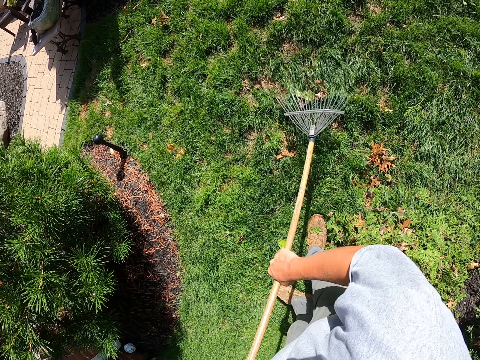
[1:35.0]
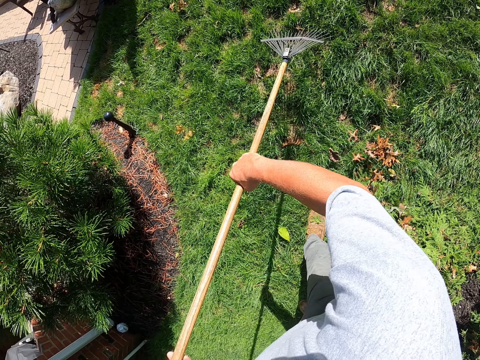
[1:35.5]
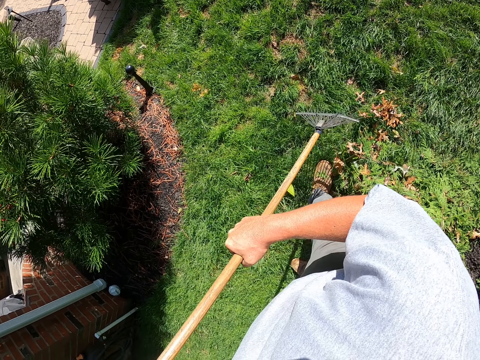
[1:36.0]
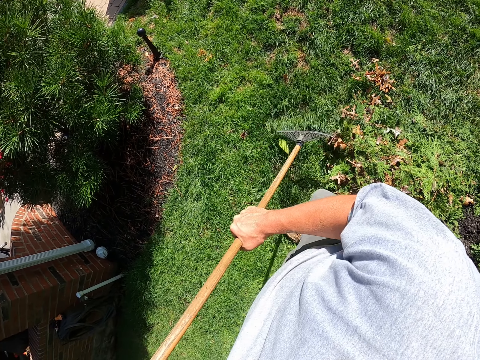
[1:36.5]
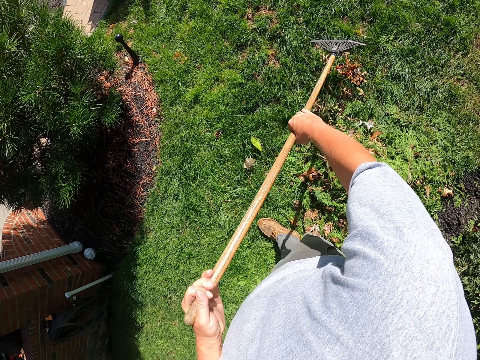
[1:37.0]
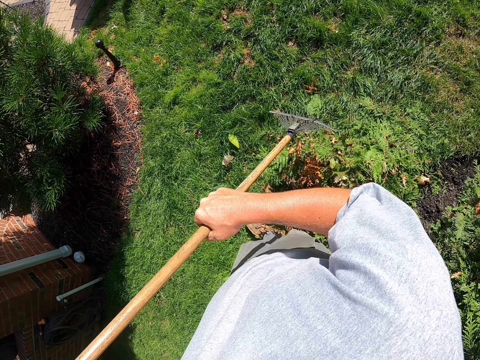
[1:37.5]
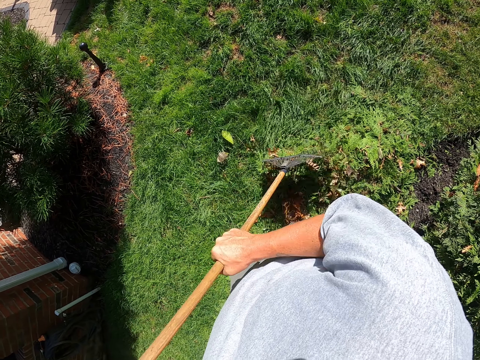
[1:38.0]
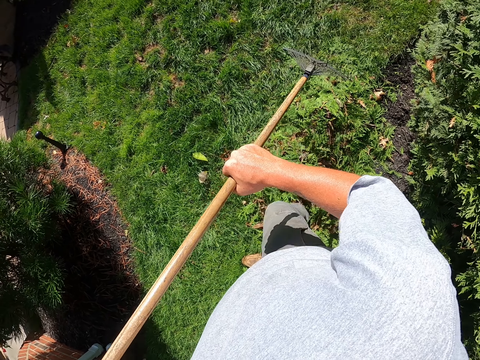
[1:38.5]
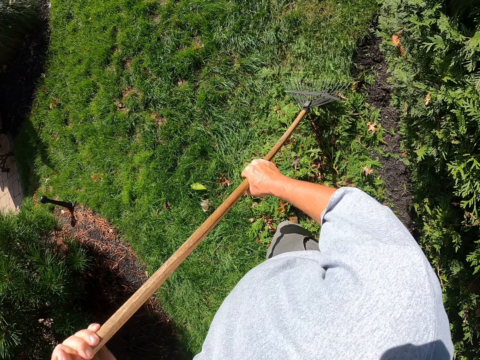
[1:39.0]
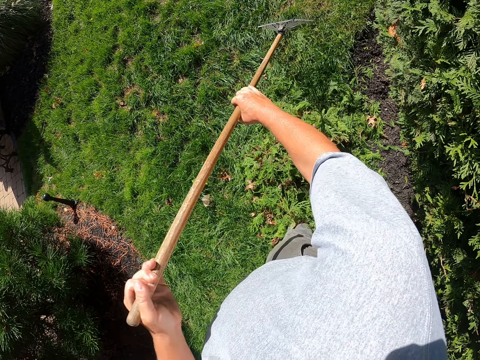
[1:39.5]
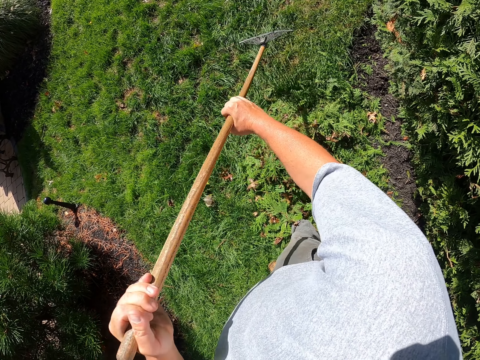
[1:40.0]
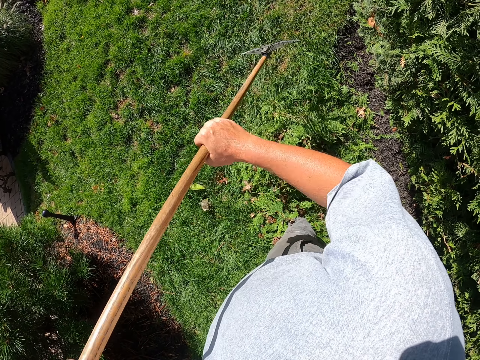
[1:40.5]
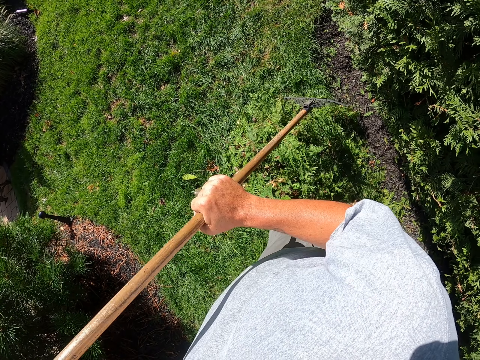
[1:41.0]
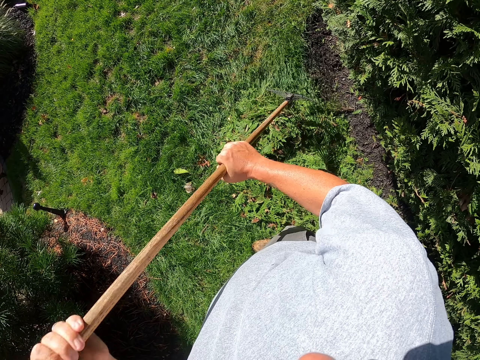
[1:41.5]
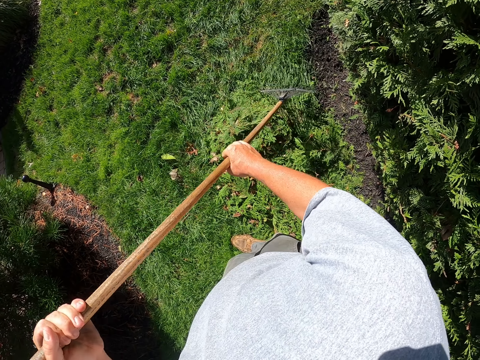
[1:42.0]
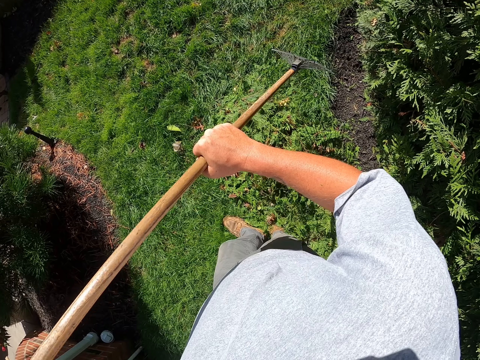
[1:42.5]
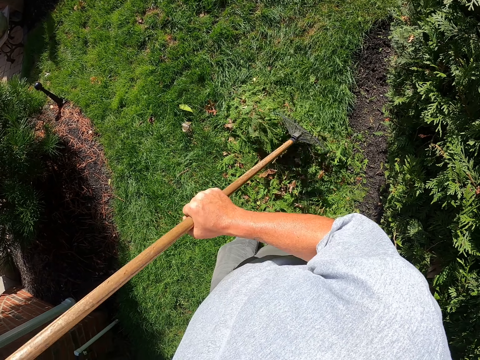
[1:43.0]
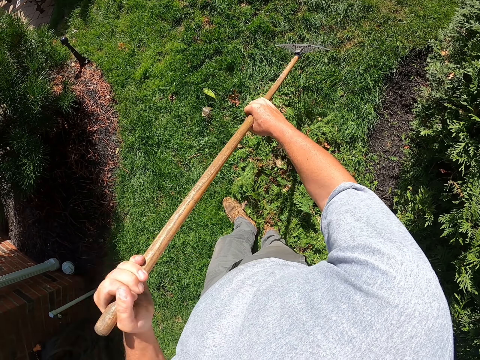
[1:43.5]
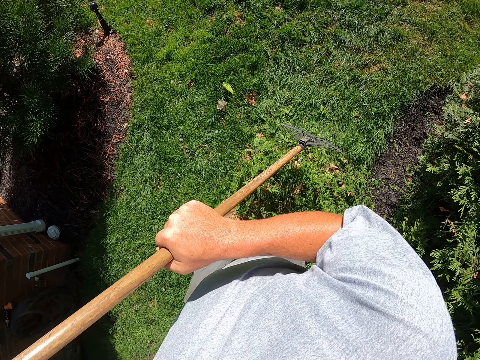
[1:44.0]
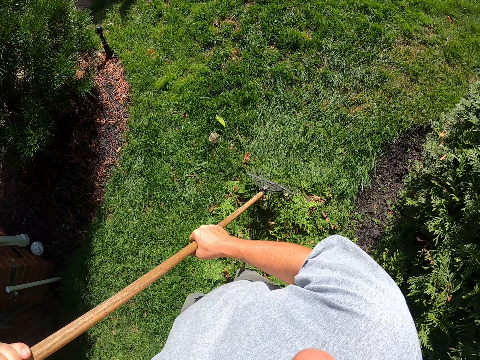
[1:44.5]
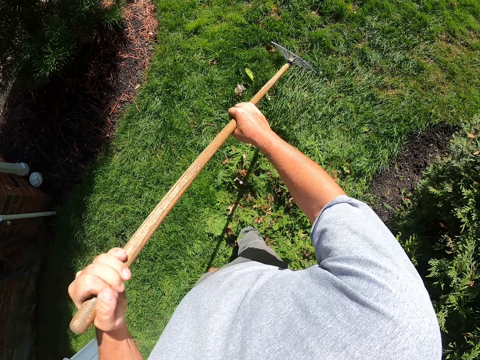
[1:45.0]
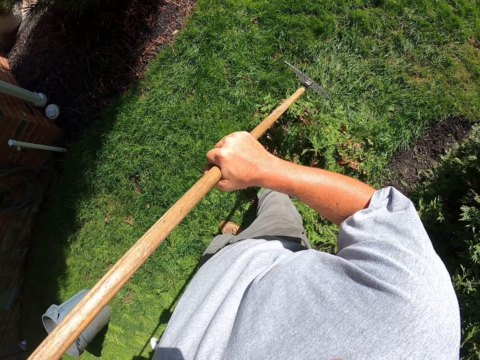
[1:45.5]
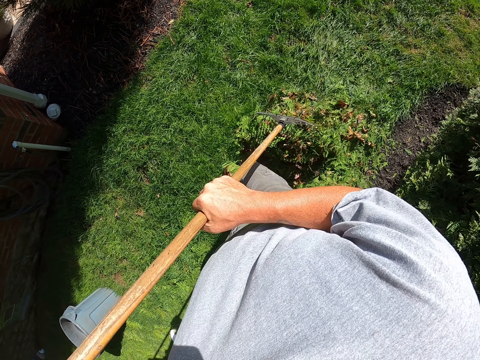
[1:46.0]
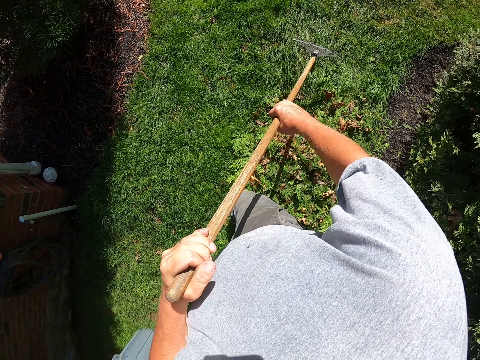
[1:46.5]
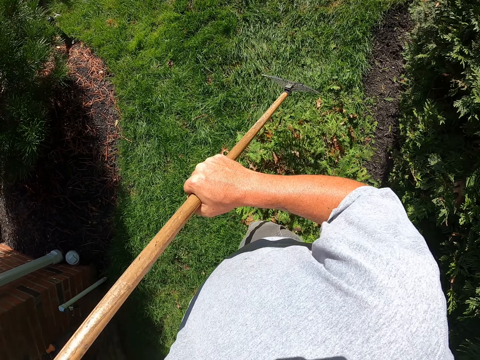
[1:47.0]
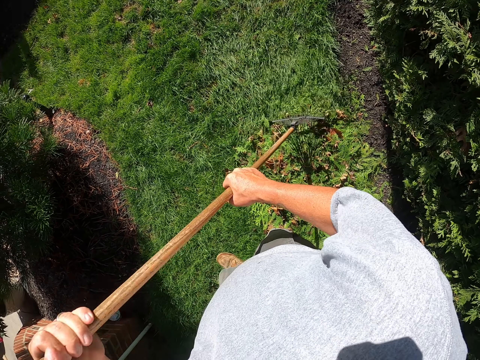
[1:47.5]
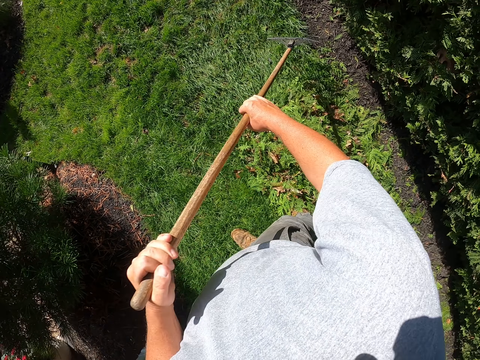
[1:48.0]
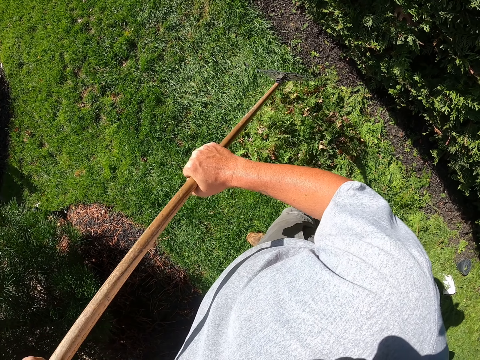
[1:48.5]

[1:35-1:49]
The camera wearer moves forwards and pulls dirt with a rake. They move forwards and pull dirt with the rake. They move backwards and pull dirt with the rake.

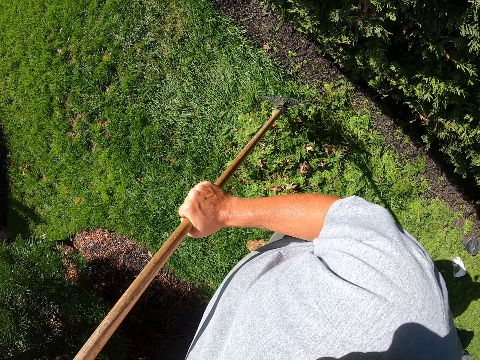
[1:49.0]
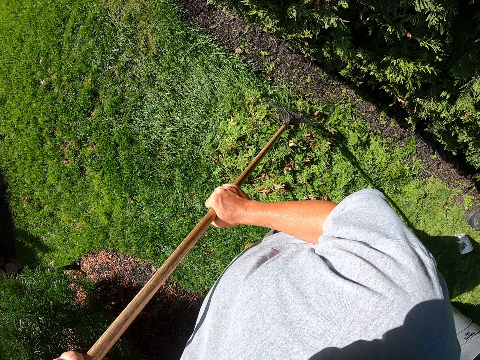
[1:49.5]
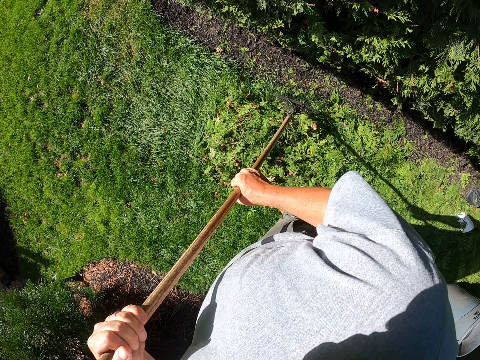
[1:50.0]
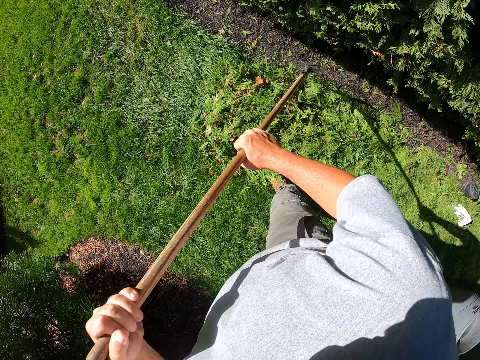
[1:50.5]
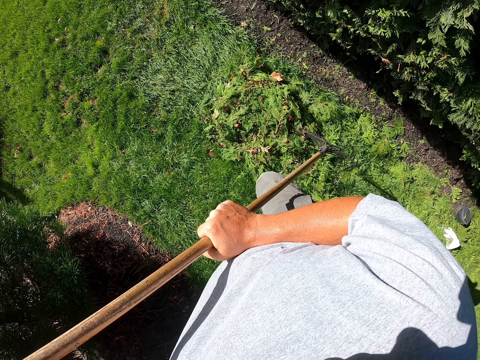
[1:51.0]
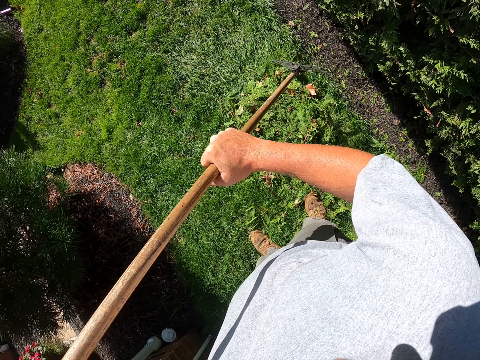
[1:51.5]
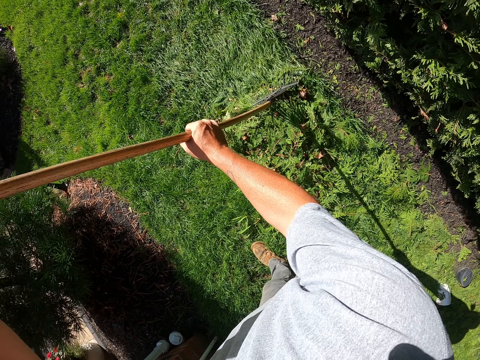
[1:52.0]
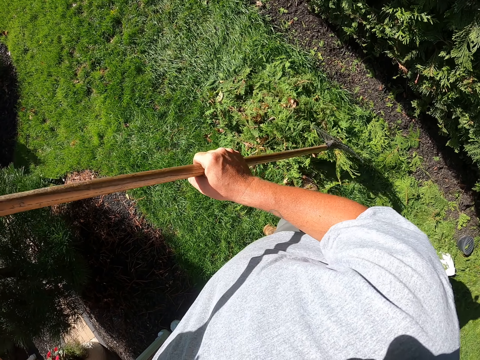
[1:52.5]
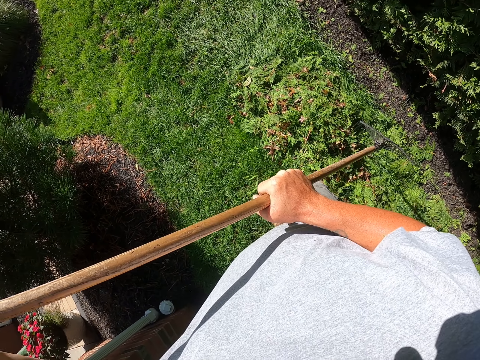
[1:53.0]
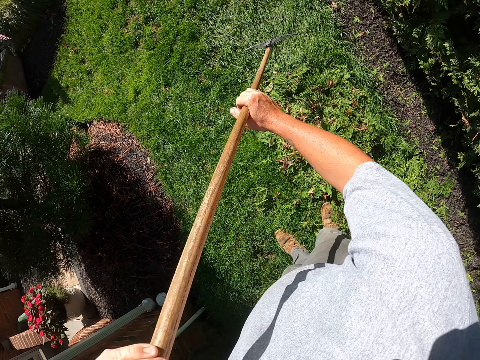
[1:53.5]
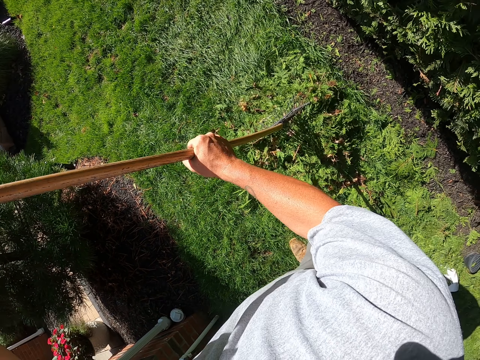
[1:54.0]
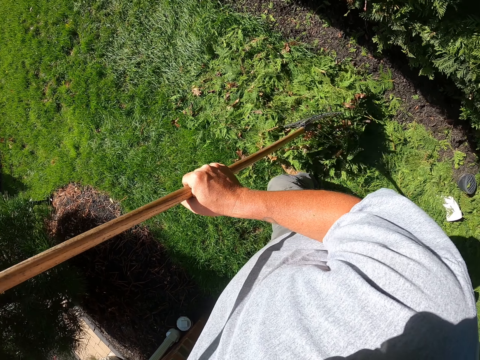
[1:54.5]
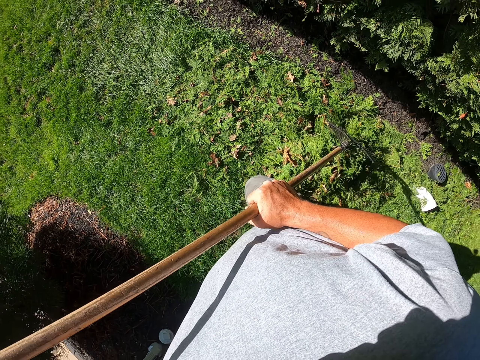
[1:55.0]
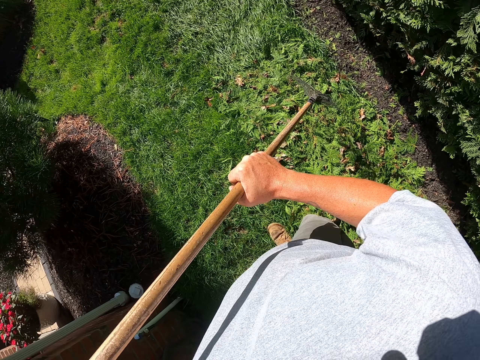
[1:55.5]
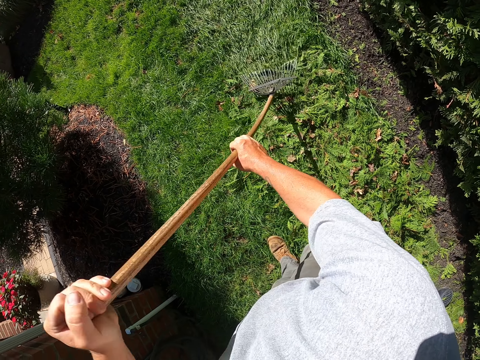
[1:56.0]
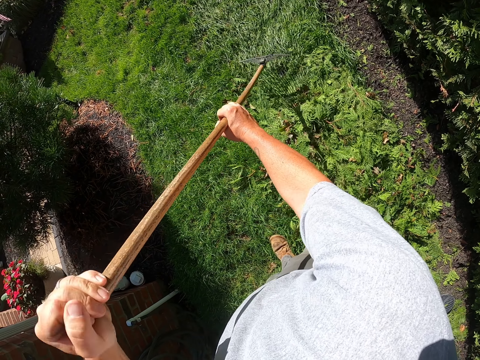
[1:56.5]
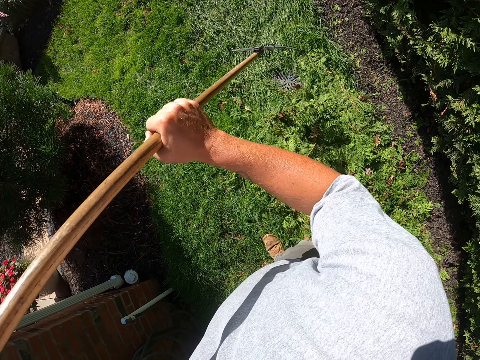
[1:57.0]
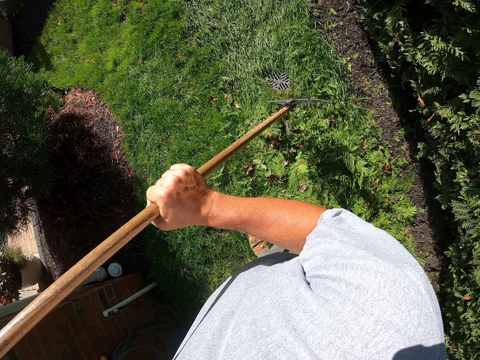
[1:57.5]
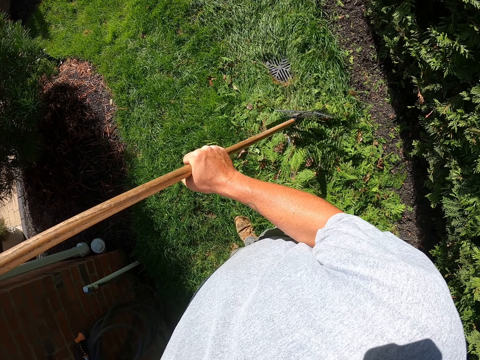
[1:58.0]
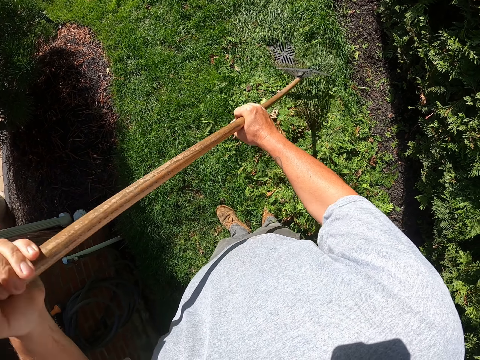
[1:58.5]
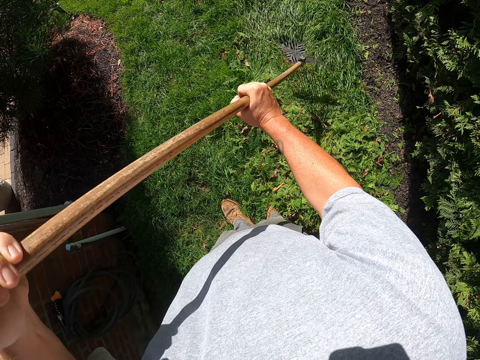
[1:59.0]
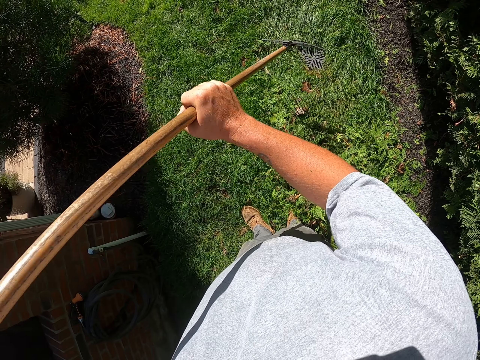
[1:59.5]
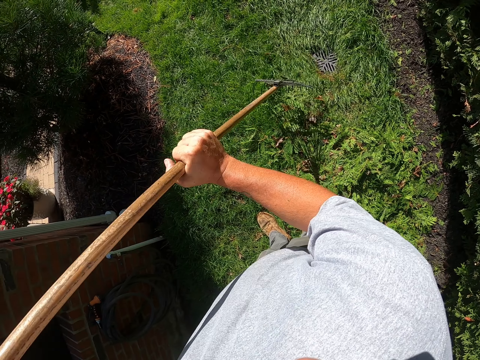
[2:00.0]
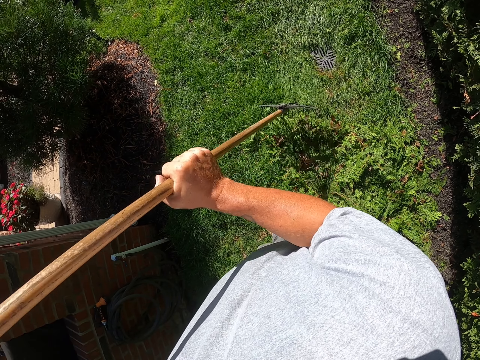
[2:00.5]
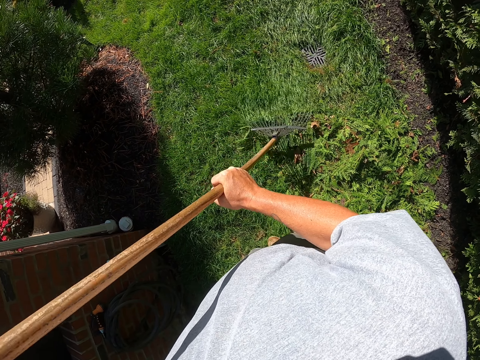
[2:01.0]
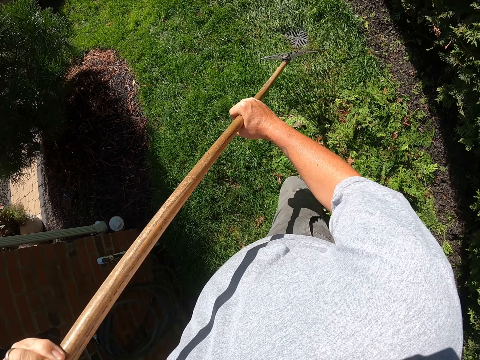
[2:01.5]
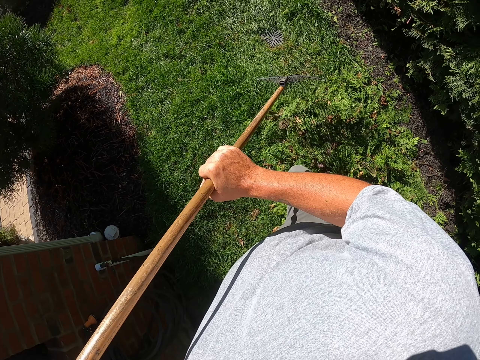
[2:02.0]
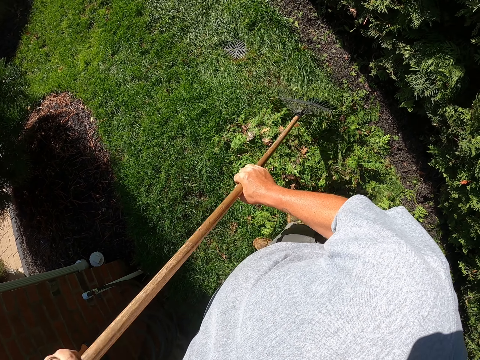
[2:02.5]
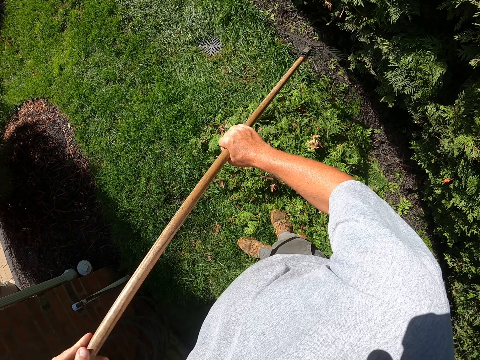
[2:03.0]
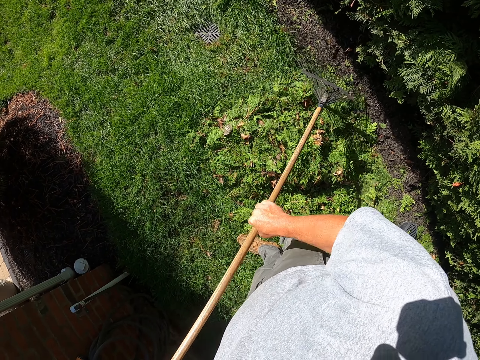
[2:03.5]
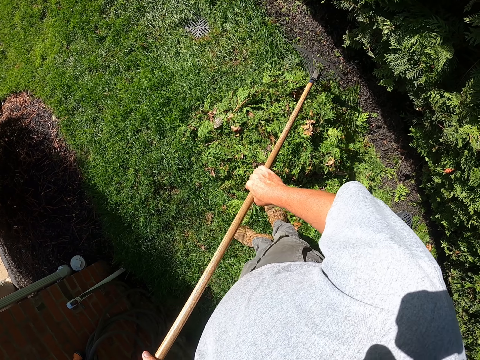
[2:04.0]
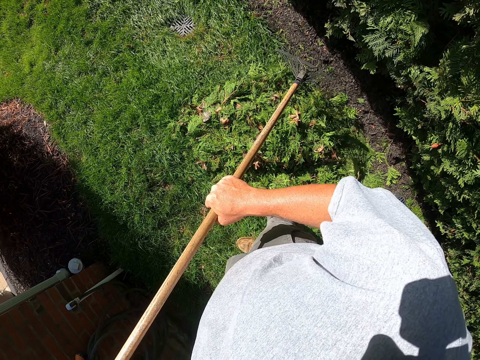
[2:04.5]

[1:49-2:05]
The camera wearer moves backwards and pulls dirt with a rake. They move backwards and pull dirt with the rake.
